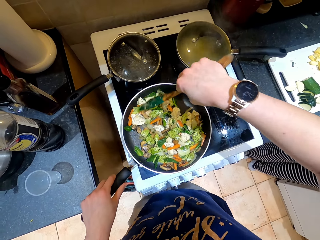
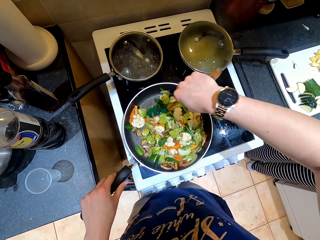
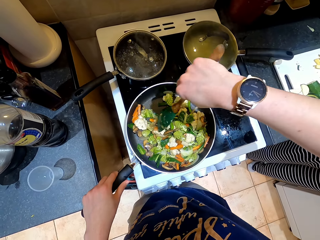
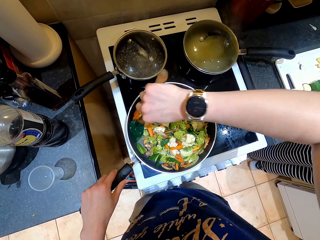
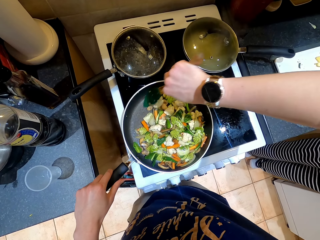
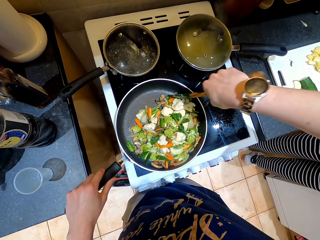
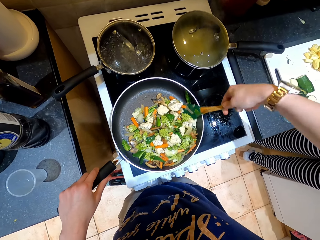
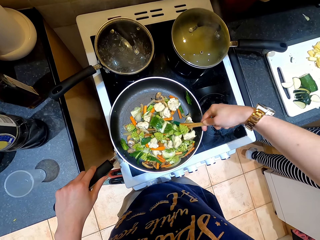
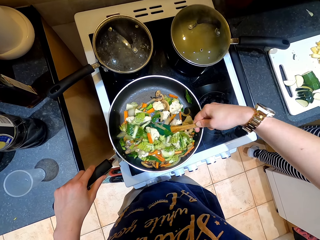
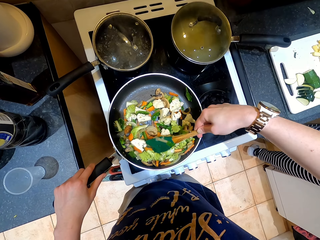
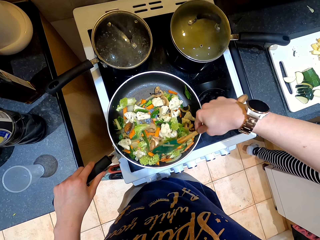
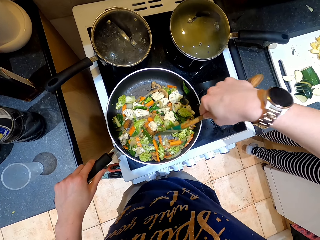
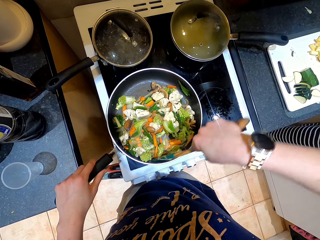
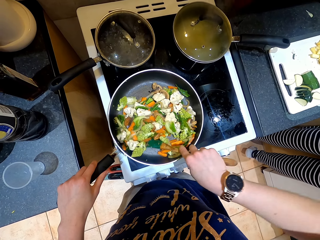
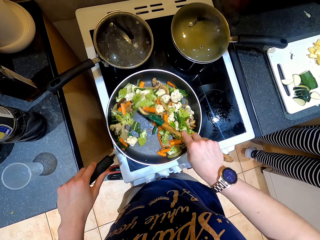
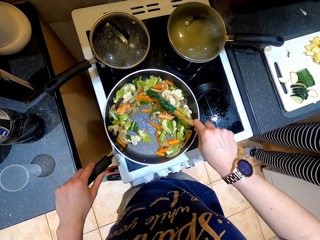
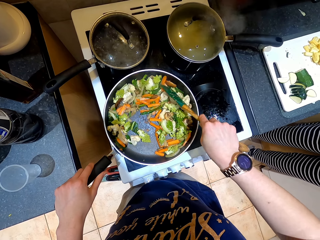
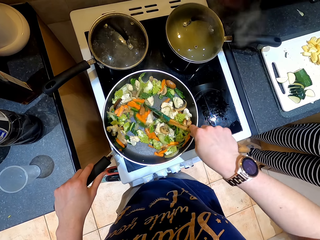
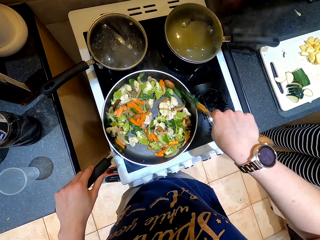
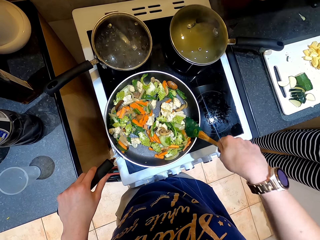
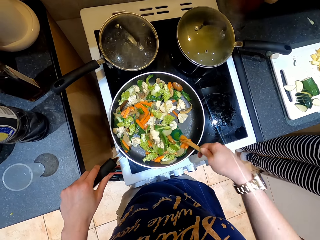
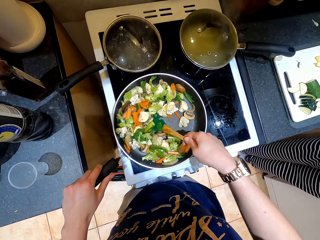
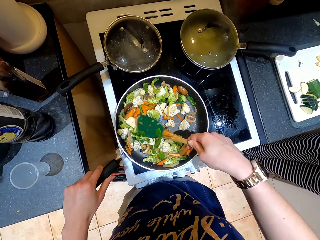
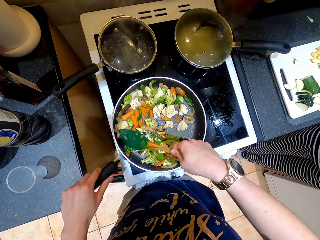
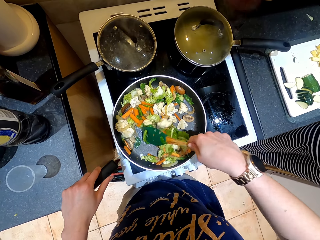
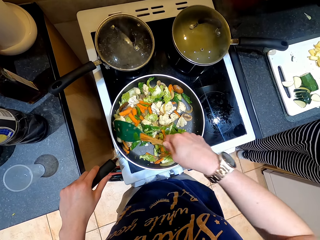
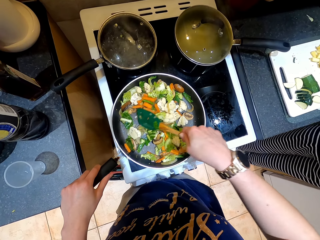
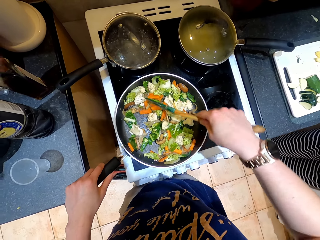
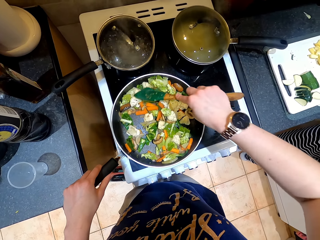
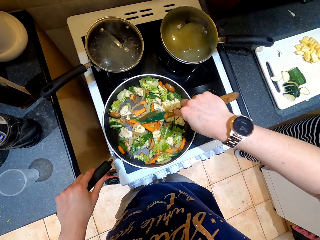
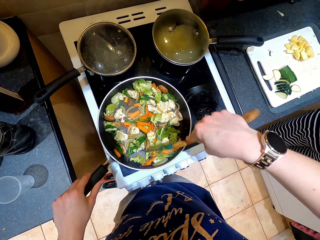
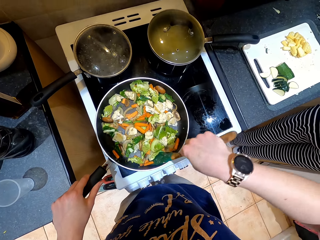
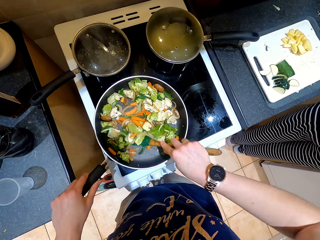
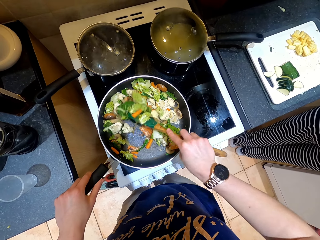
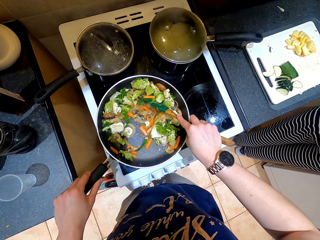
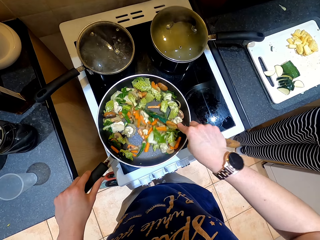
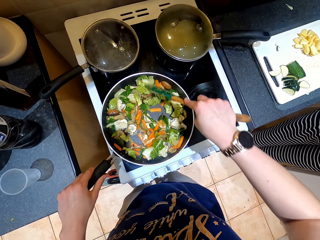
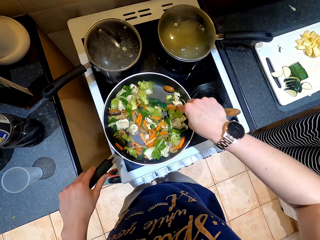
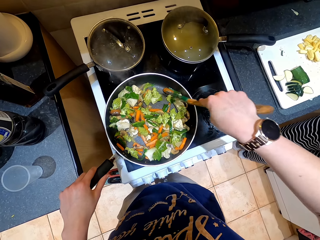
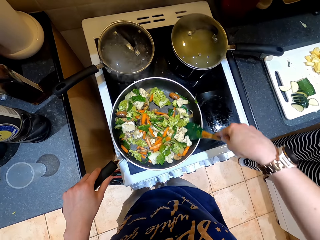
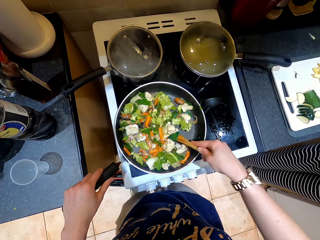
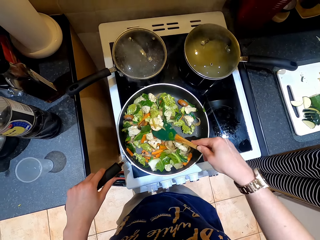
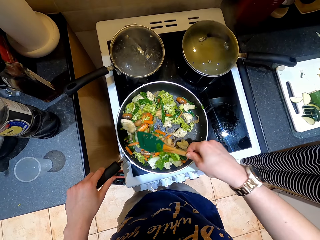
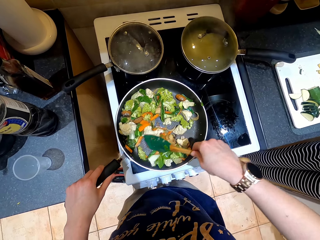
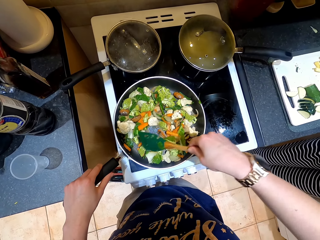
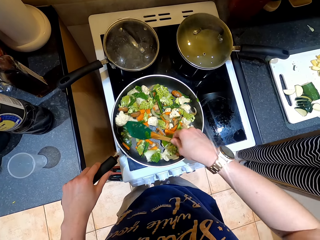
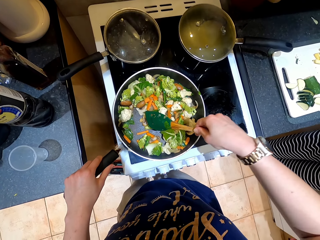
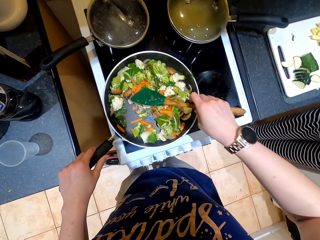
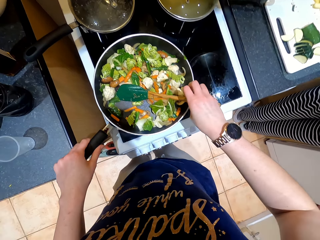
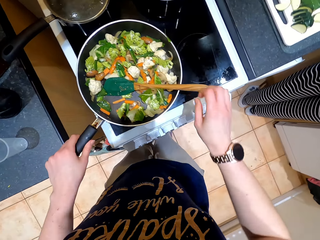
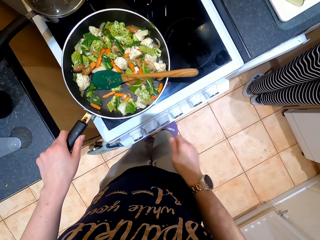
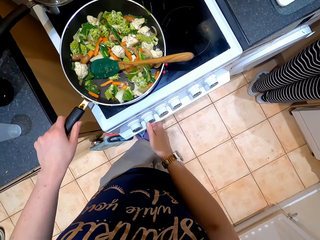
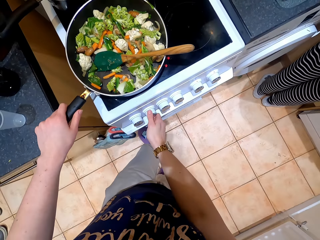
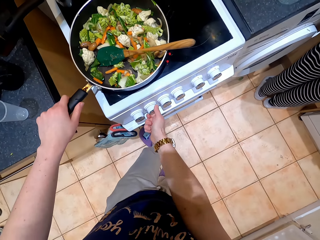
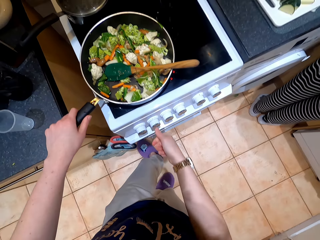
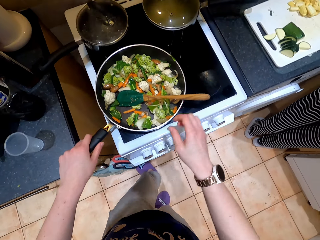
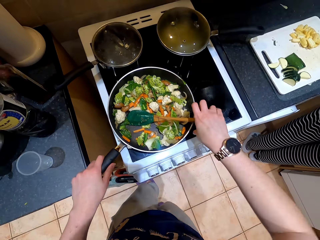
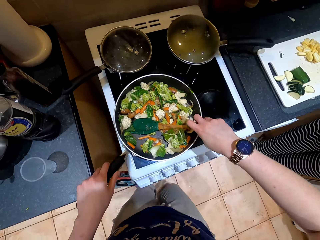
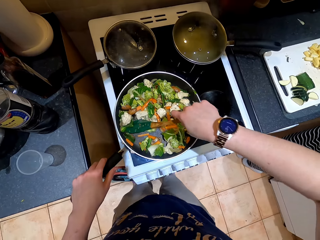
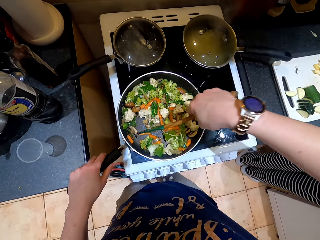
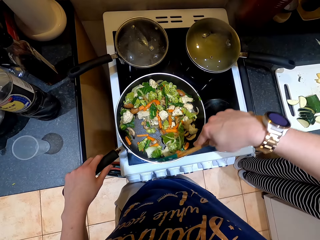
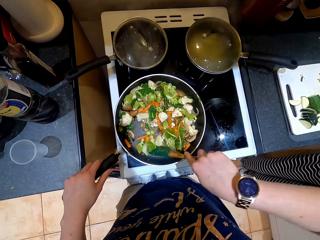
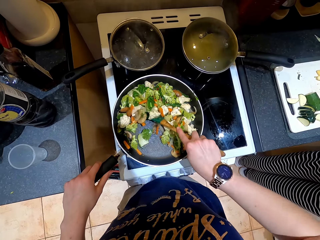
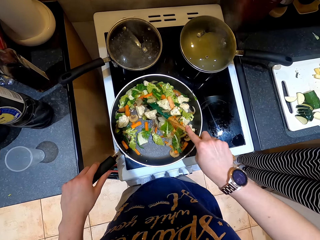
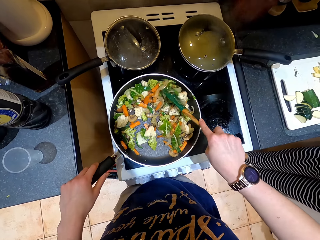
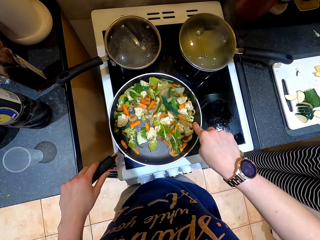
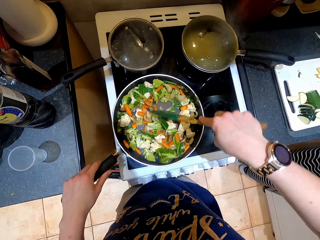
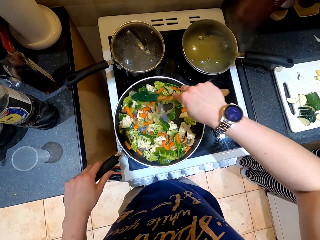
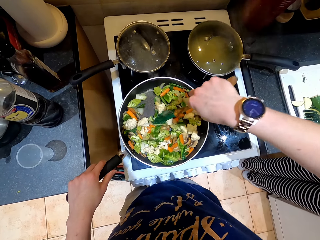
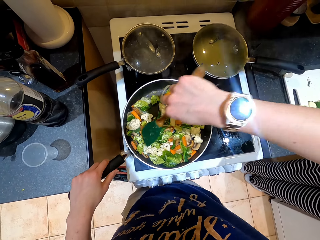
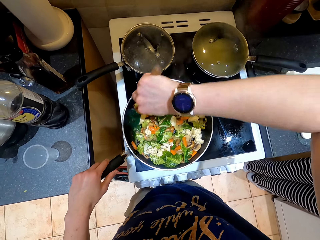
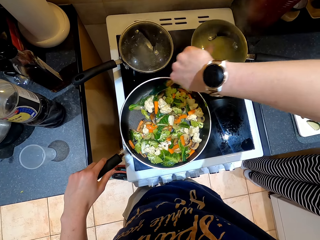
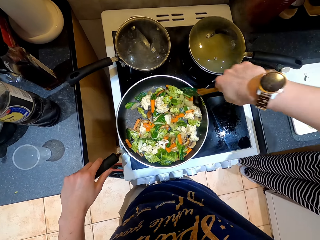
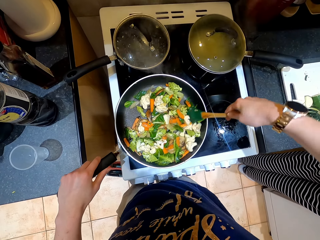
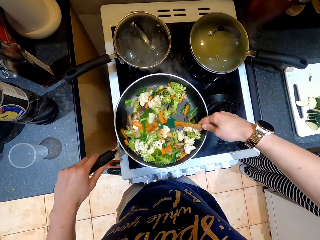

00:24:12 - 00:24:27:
The camera wearer adjusts the heat on the cooker. They hold a cooking spoon and stir the ingredients.

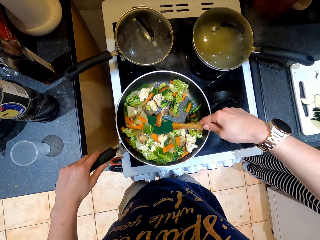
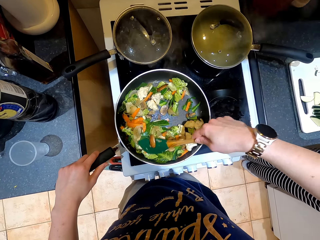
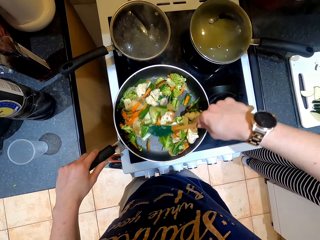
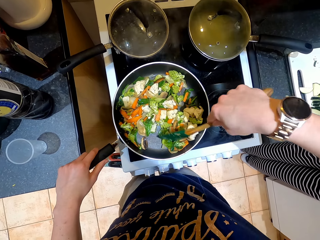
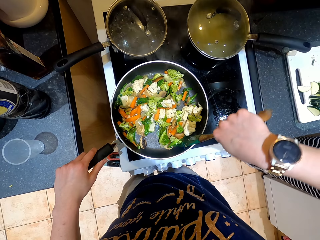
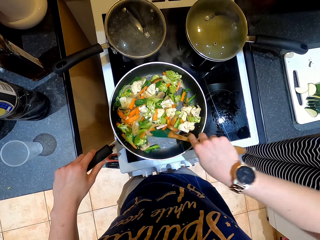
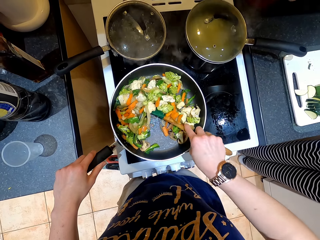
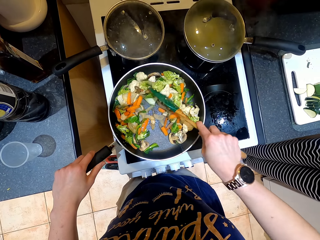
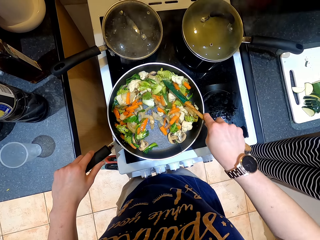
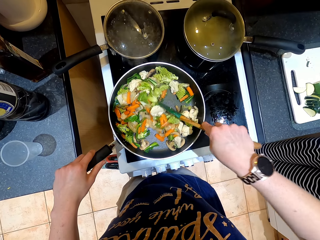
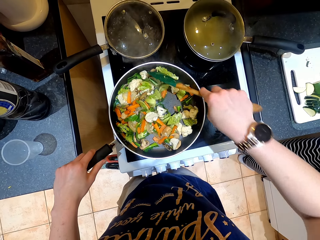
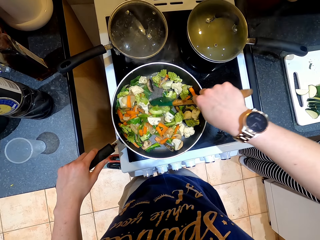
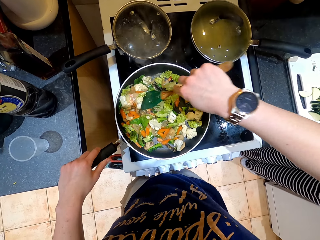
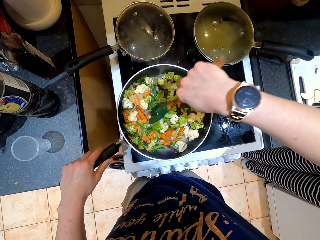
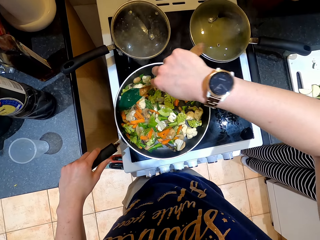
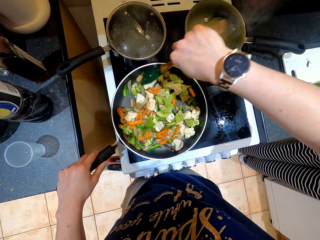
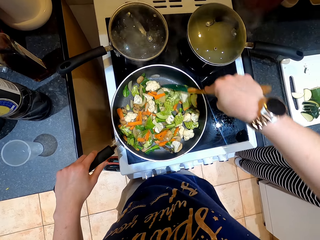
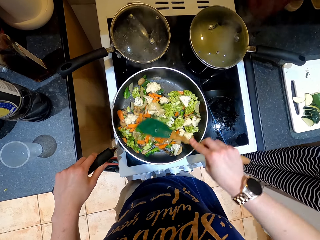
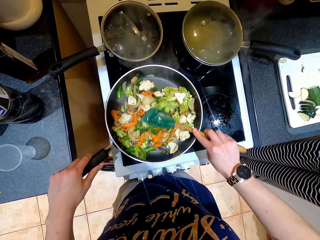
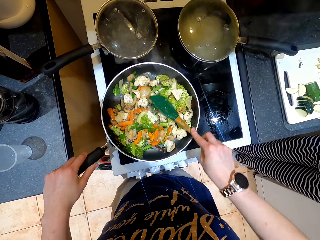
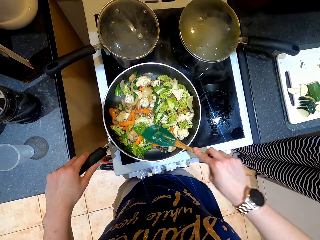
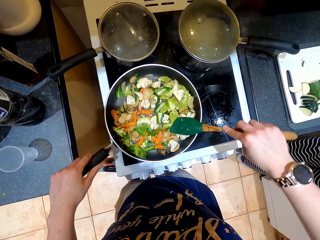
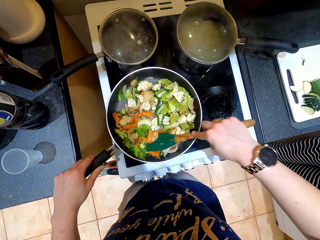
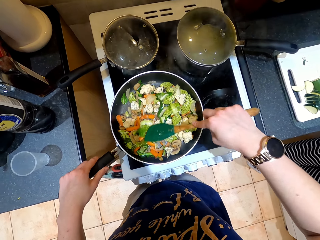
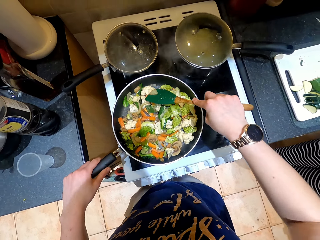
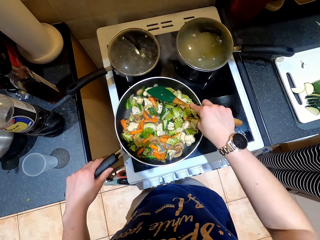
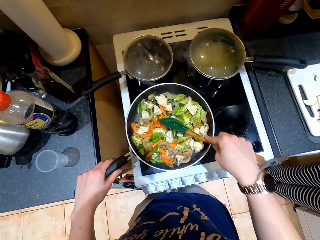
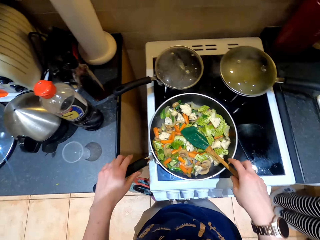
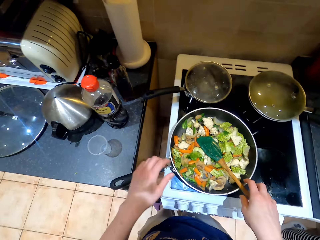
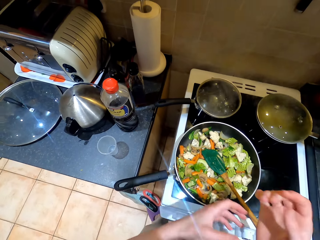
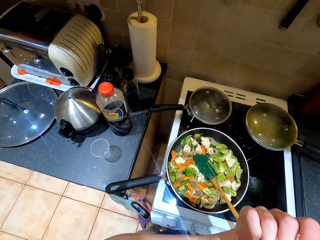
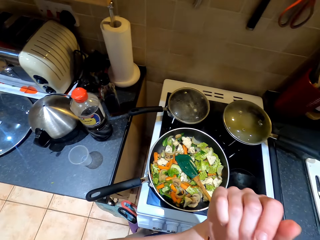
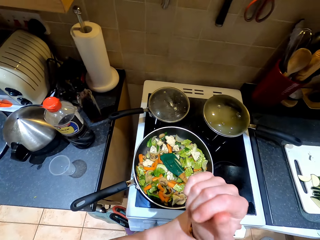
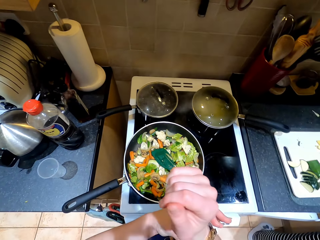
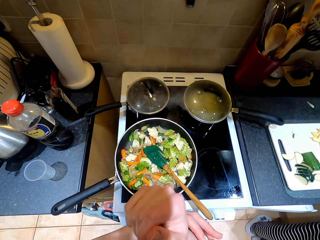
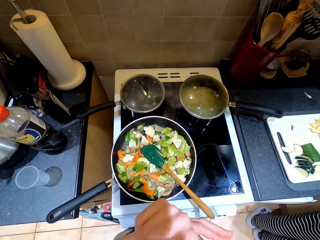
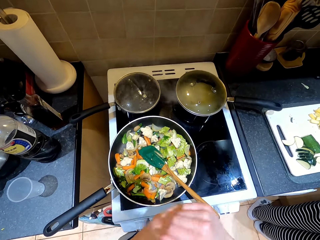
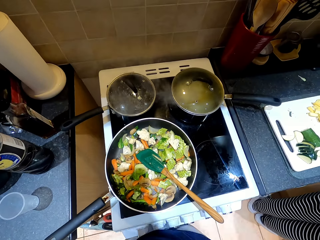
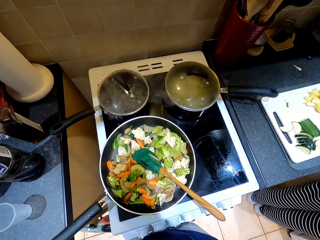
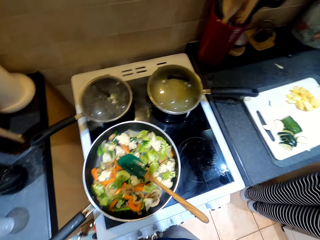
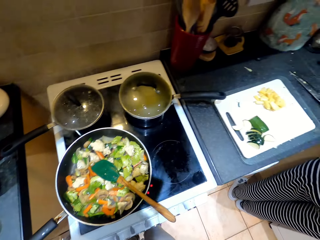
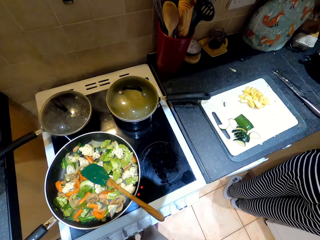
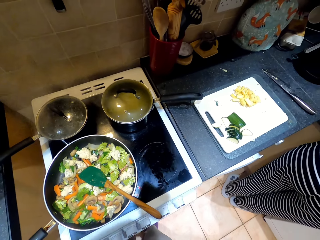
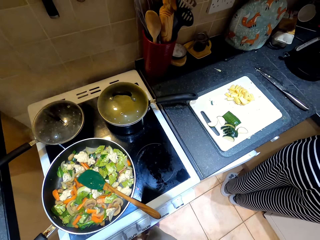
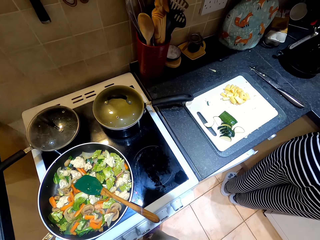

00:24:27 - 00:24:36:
The camera wearer removes her hand from the pan, removes her hand from the cooking spoon and touches the watch. She lifts her hands.
